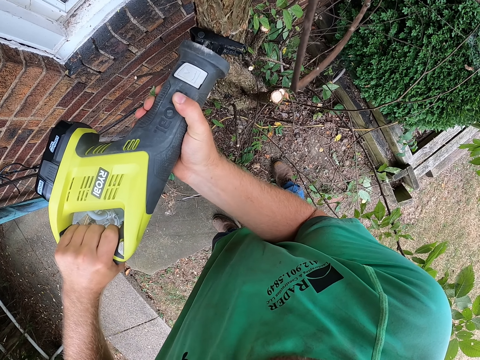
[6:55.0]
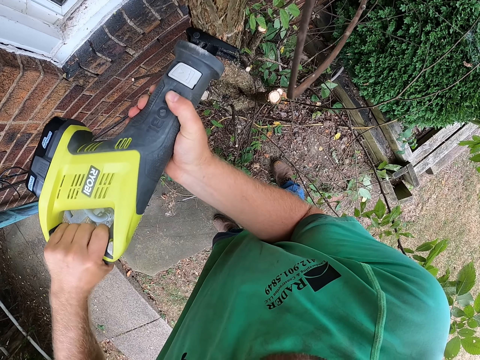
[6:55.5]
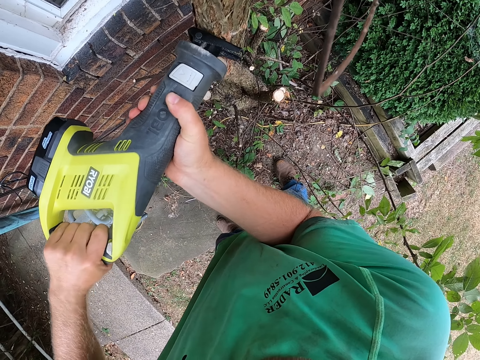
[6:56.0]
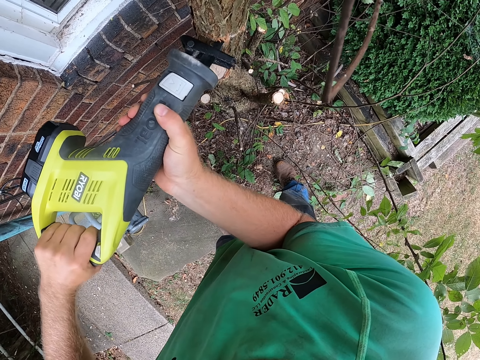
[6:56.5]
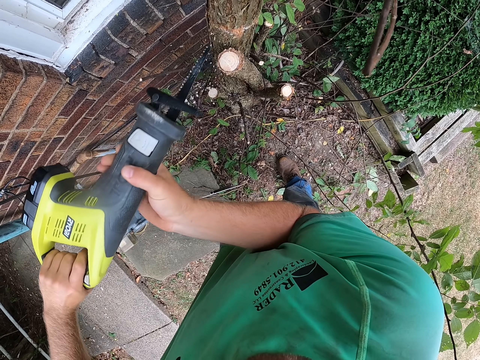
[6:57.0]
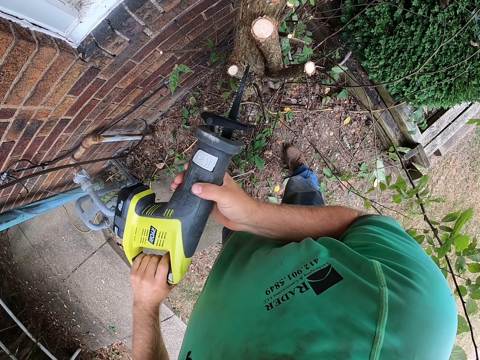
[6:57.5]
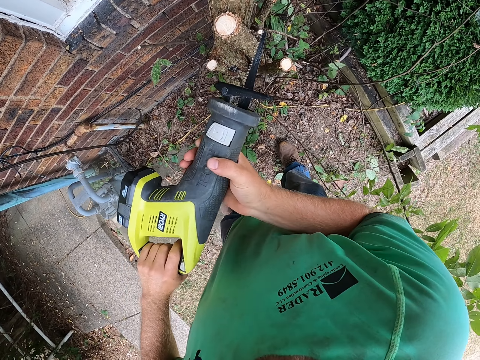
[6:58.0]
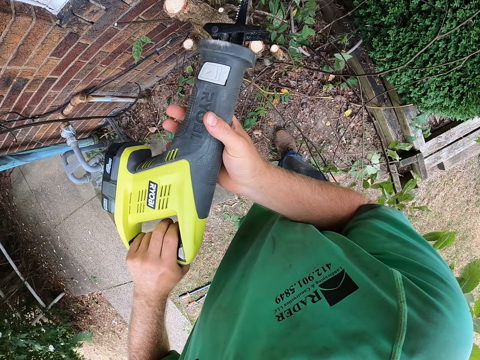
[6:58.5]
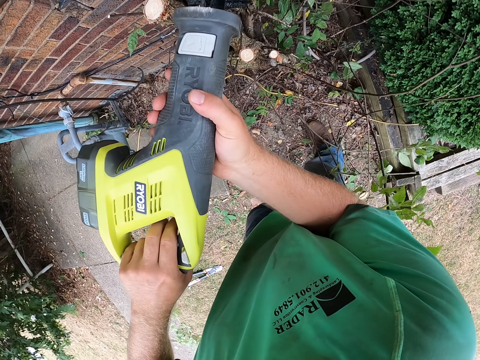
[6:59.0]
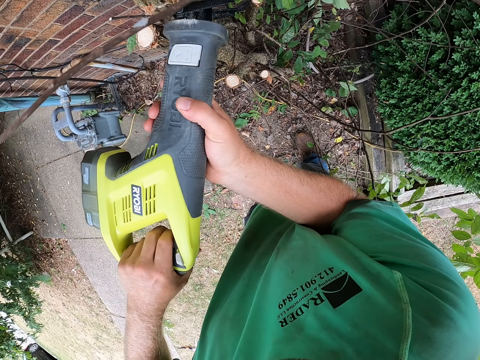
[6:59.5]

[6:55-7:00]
The camera wearer removes the cutter from the tree. They cut the tree.

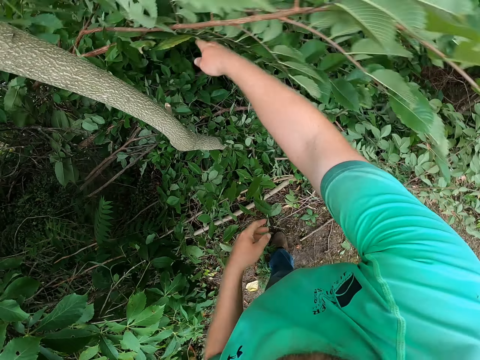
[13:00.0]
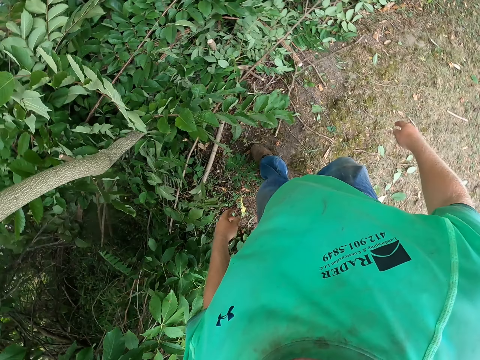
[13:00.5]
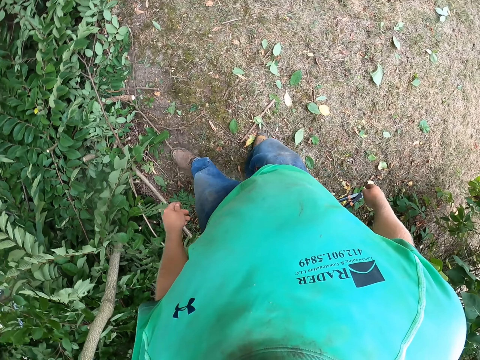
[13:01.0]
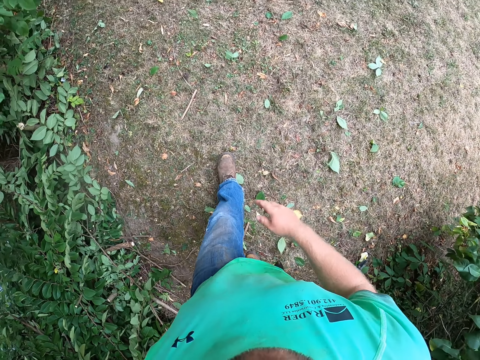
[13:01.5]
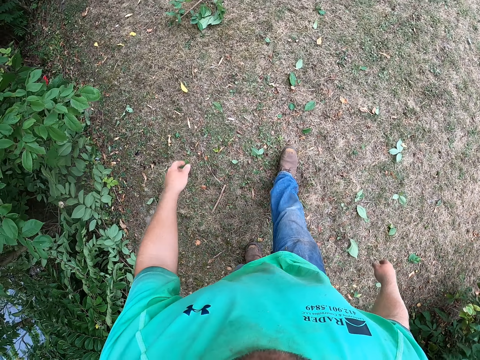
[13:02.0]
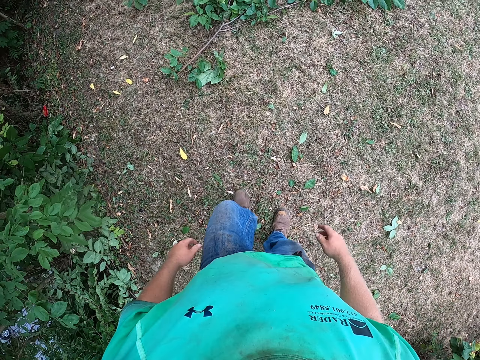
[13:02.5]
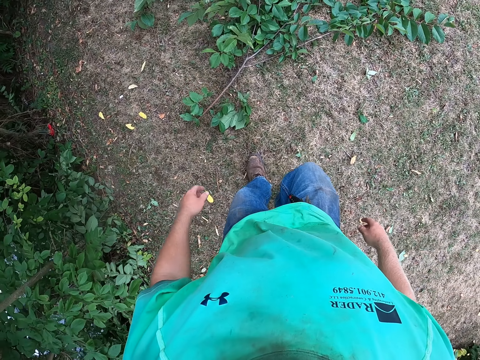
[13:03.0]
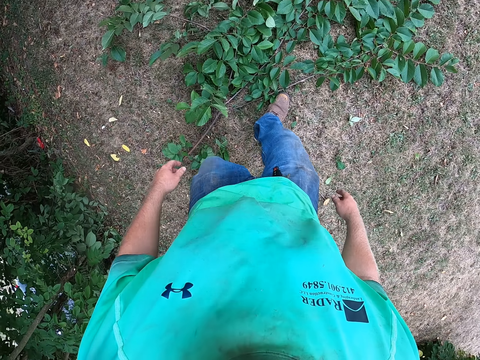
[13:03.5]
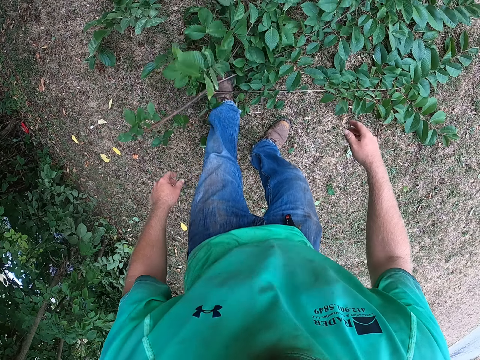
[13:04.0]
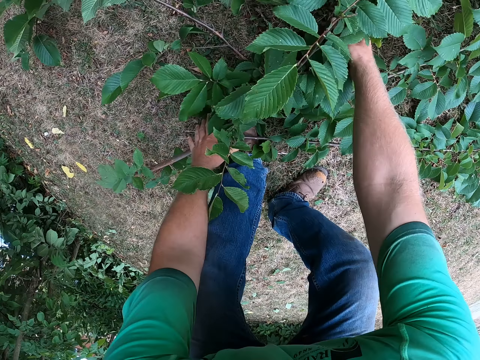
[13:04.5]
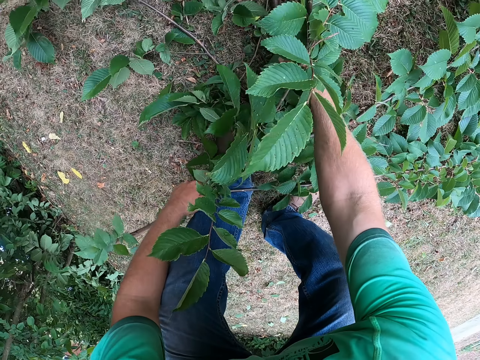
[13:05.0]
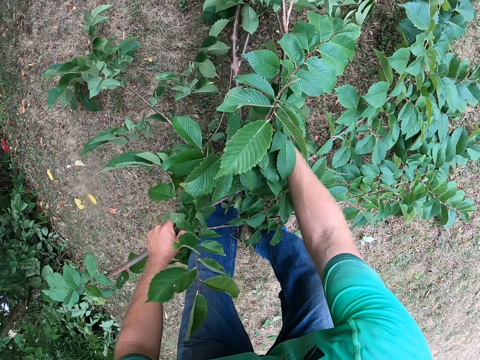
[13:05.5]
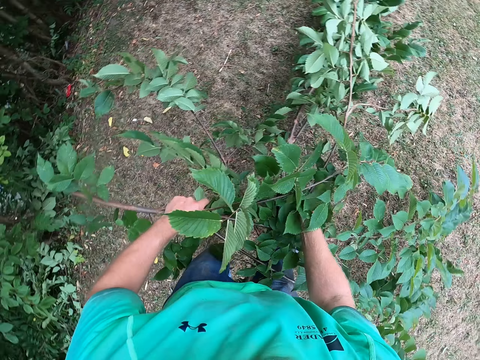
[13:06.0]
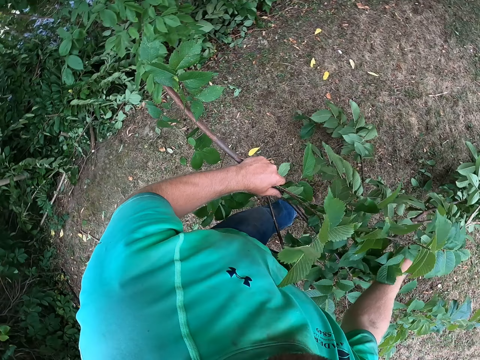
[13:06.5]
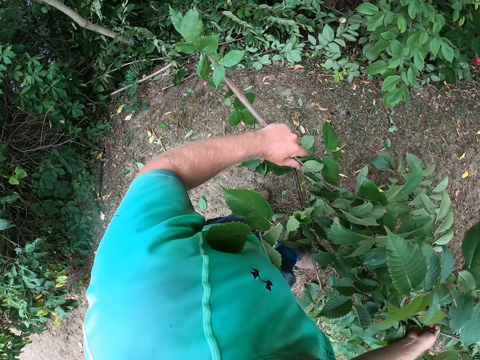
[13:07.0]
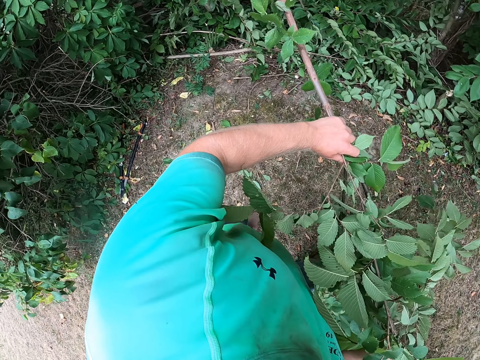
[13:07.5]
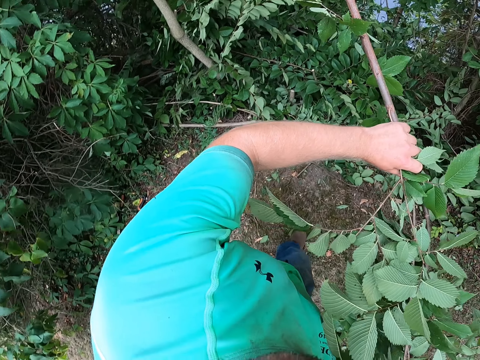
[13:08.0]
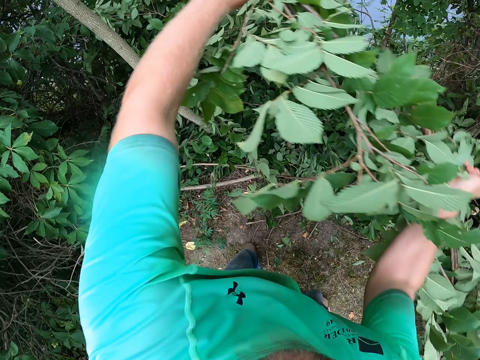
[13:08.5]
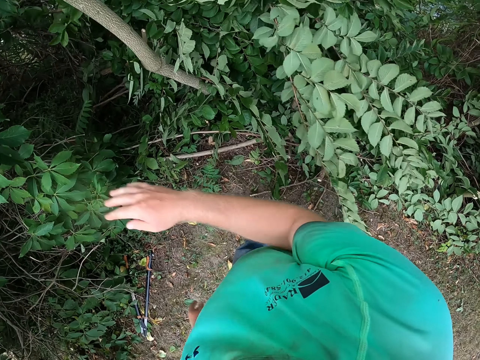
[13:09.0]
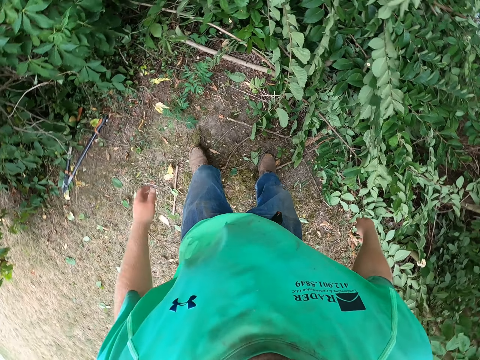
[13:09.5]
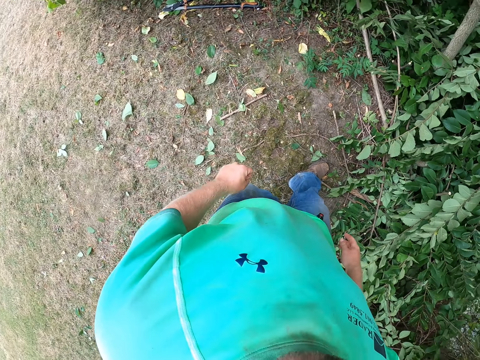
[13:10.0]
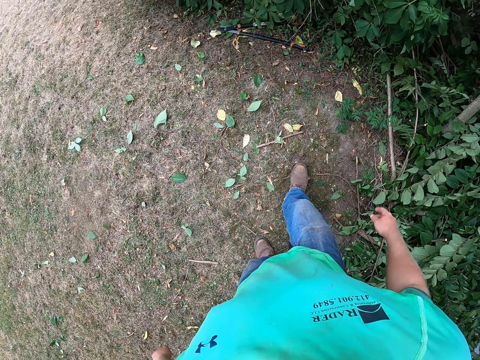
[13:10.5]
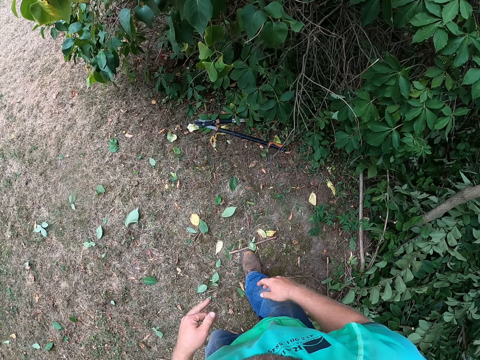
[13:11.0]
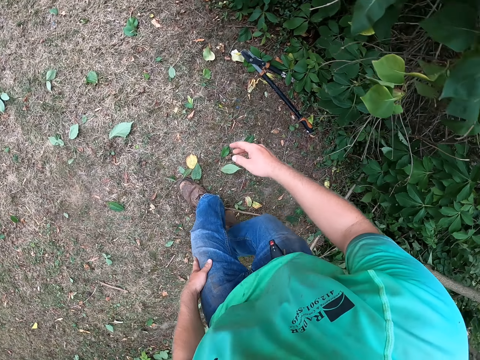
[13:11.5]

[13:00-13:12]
The camera wearer walks around. He picks some branches from the ground with both hands. He walks around. He throws the branches in both hands in the bush. He walks around.

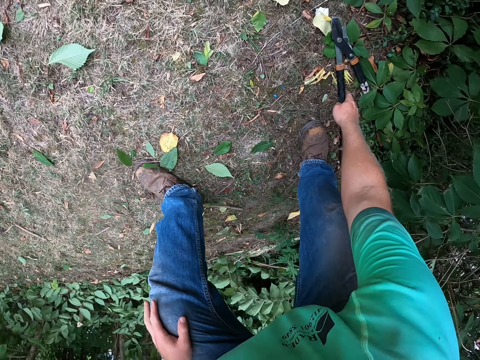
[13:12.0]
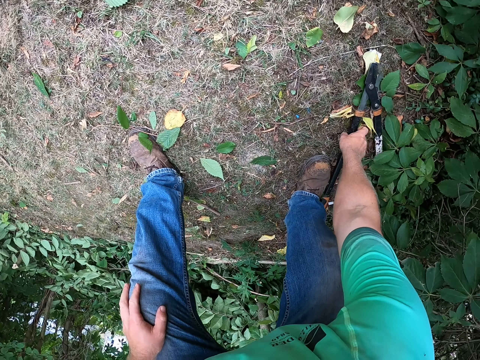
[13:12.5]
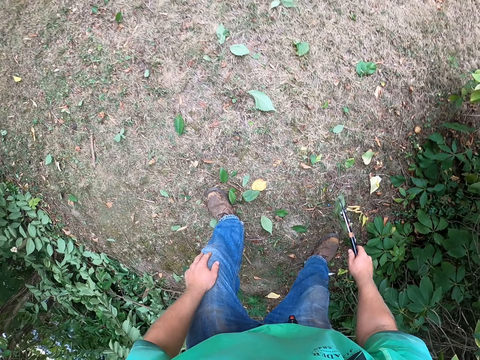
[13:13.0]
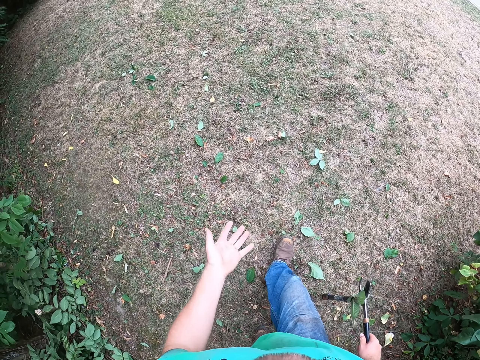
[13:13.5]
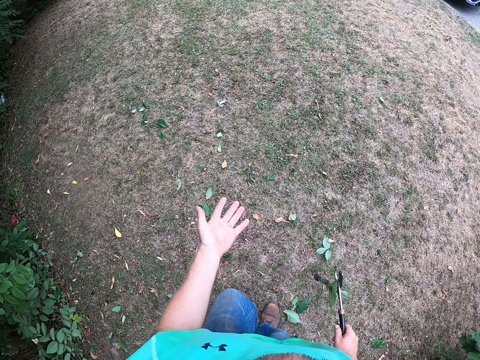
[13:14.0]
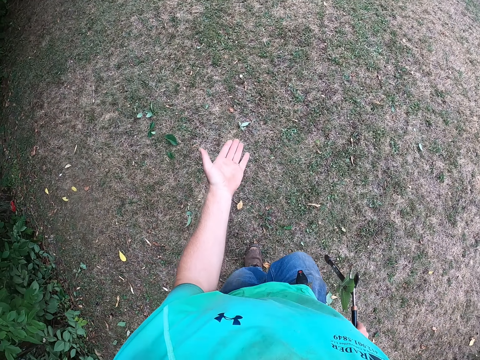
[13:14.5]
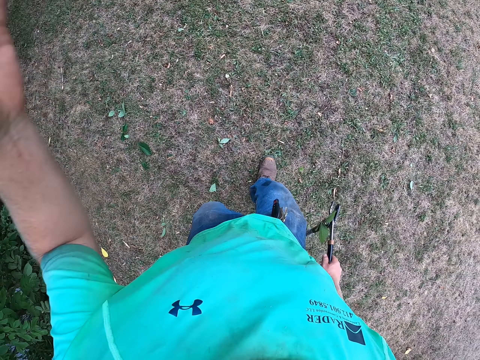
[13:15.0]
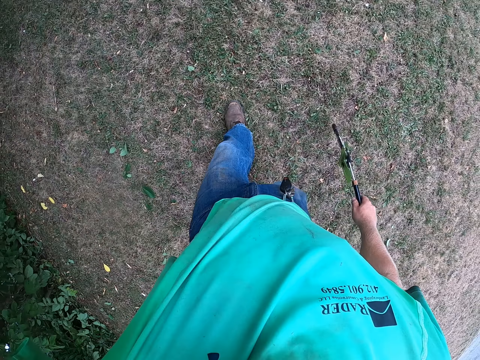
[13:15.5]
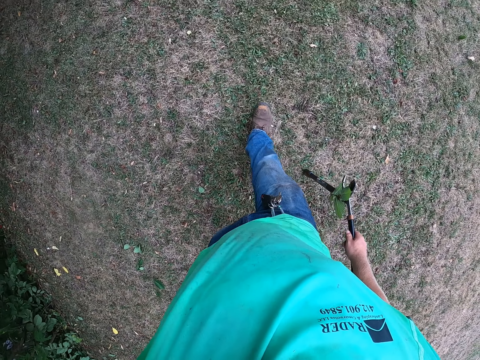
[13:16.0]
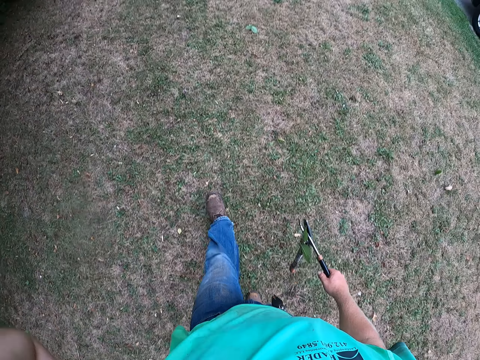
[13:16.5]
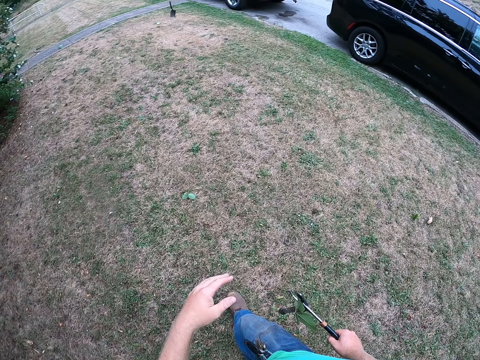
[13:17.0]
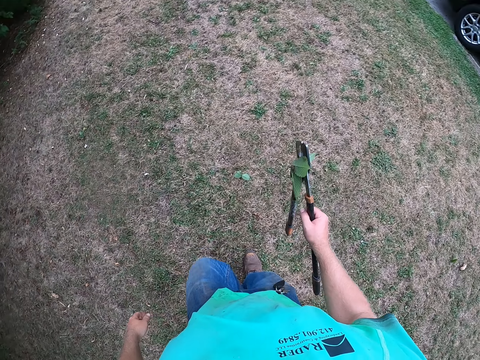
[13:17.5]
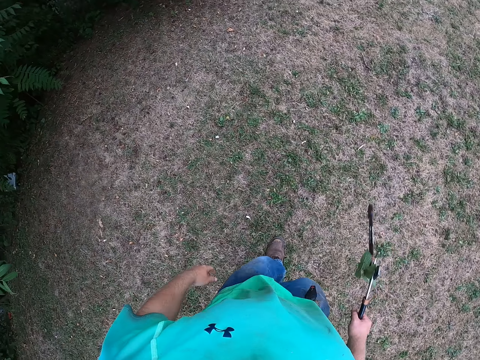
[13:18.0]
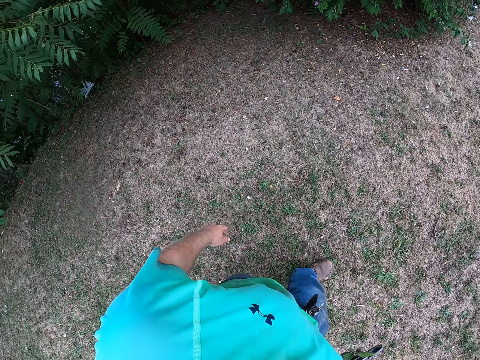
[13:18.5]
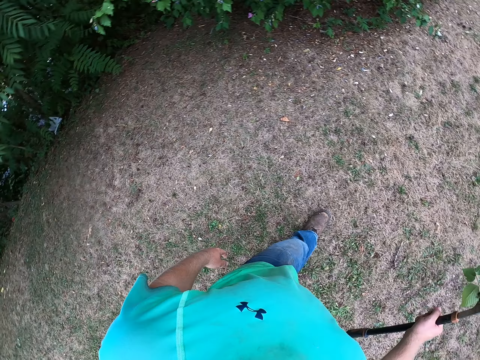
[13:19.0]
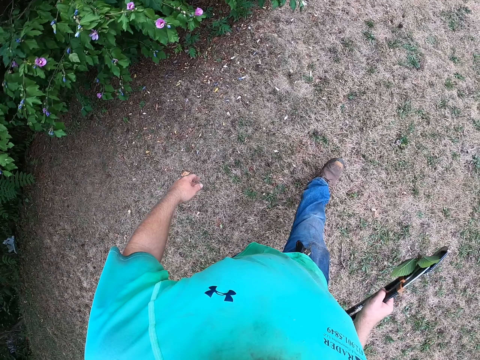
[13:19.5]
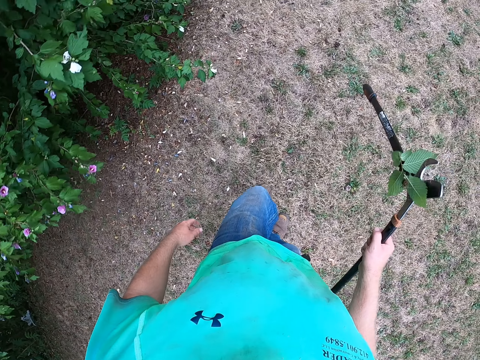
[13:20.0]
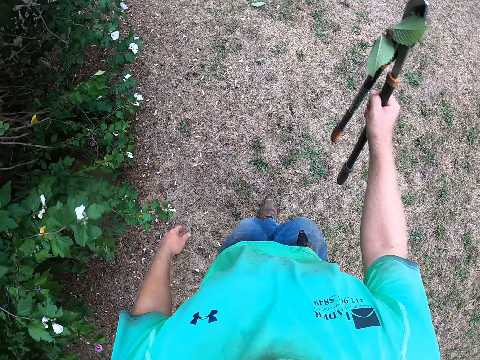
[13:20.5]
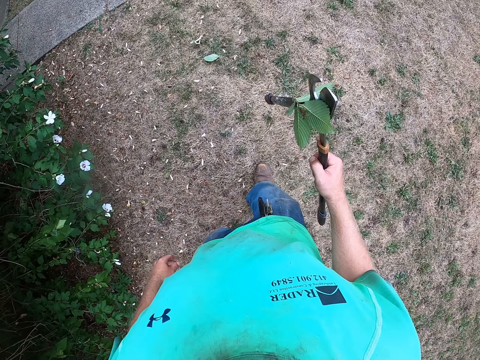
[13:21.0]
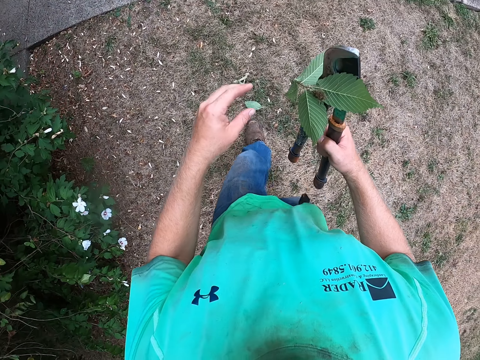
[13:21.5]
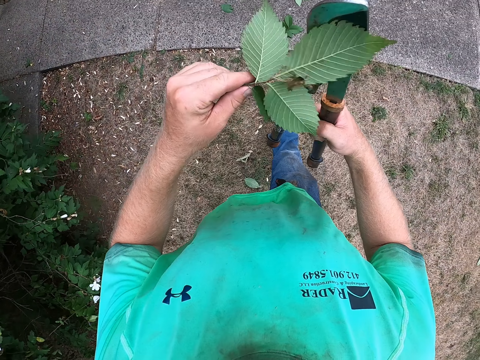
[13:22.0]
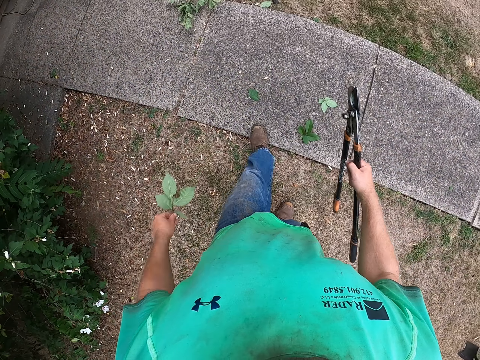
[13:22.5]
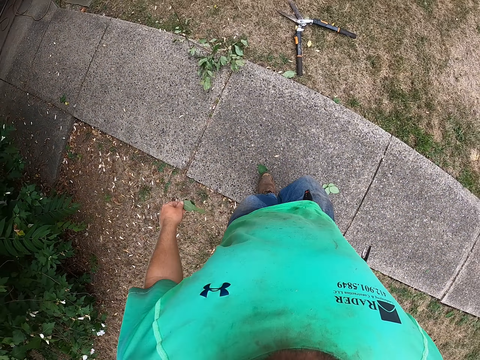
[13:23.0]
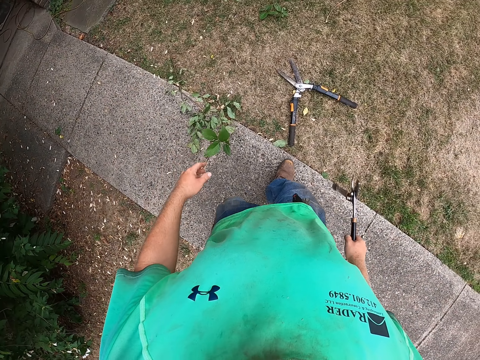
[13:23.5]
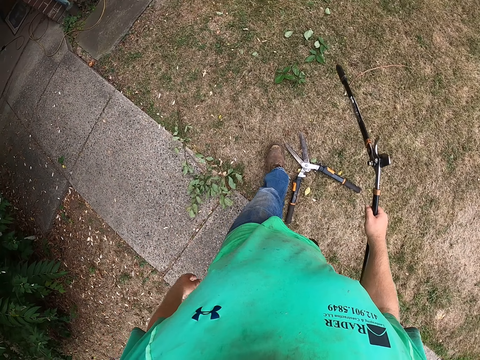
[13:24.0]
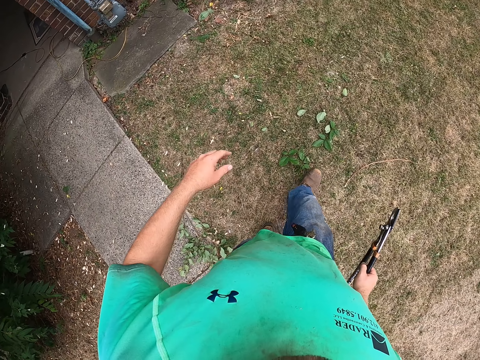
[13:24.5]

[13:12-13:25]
The camera wearer picks up the cutter on the ground with his right hand. He walks around. He touches the head camera on his head with his left hand. He adjusts the camera. He removes a leaf from the cutter in his right hand with his left hand. He drops the leaf in his left hand on the ground.
